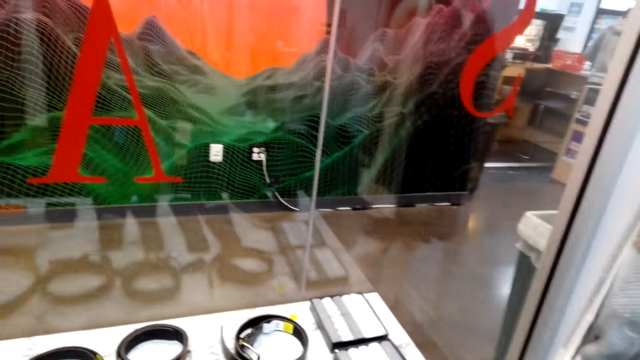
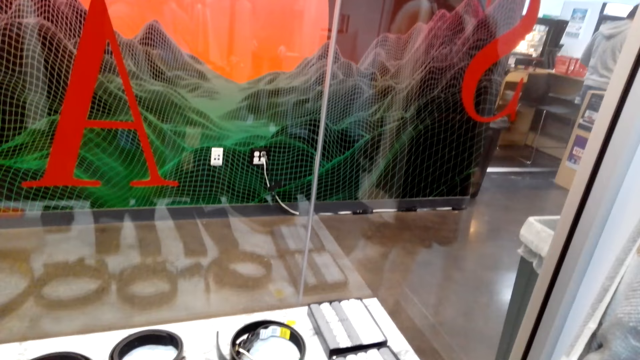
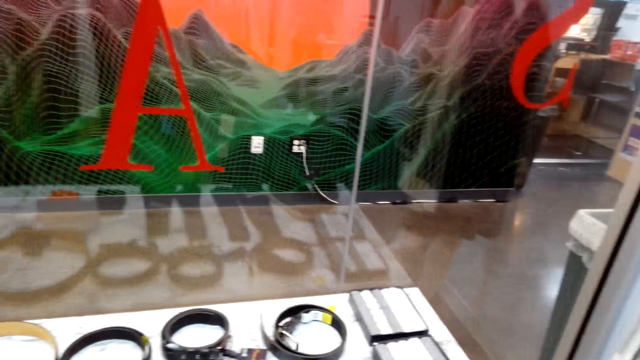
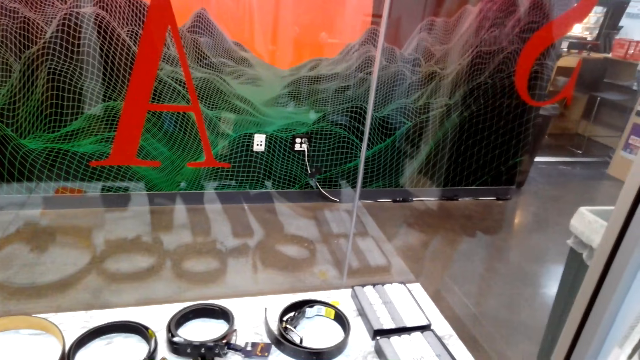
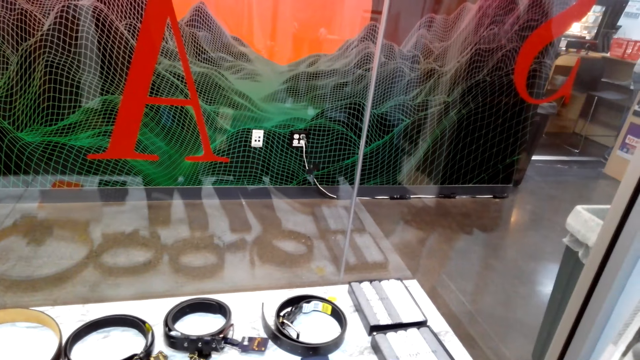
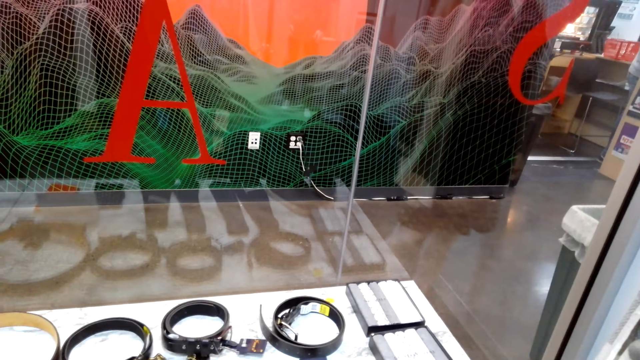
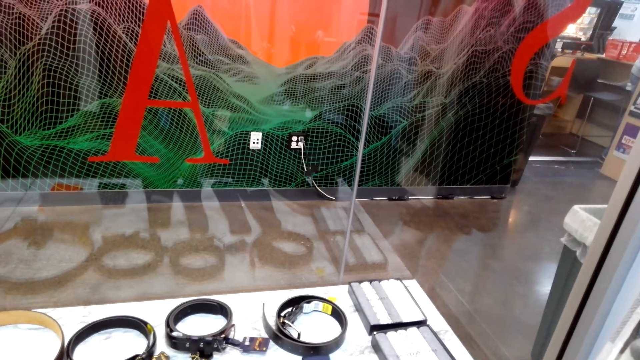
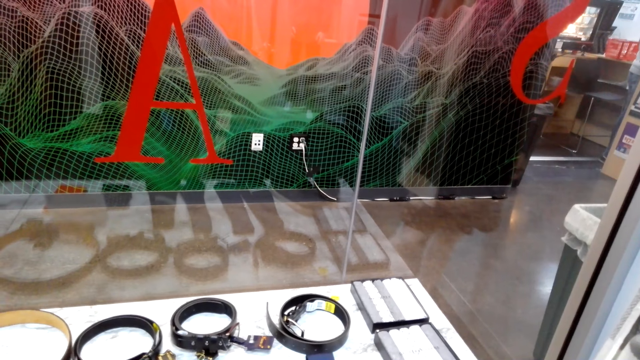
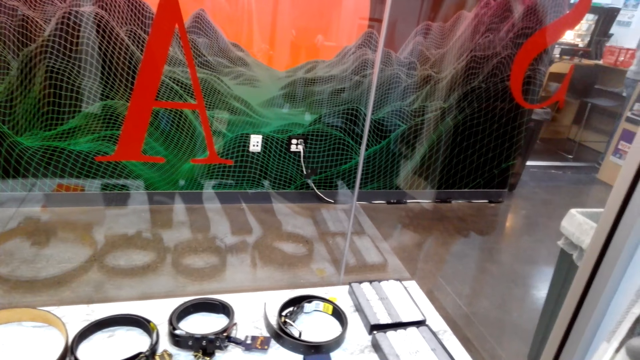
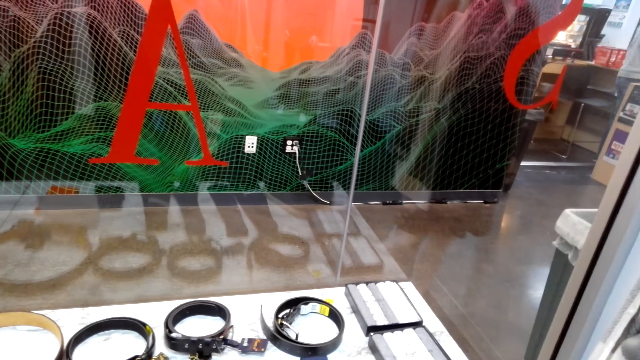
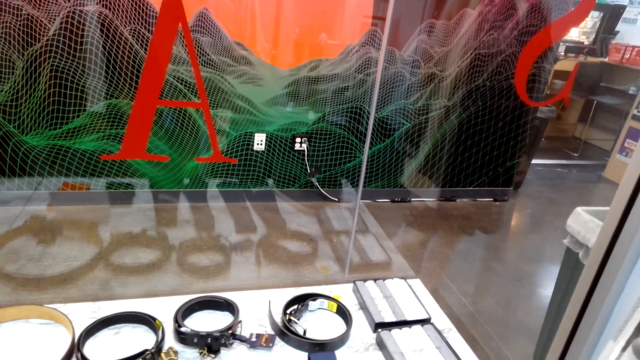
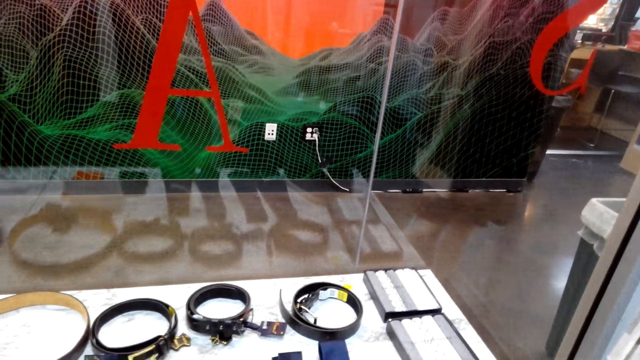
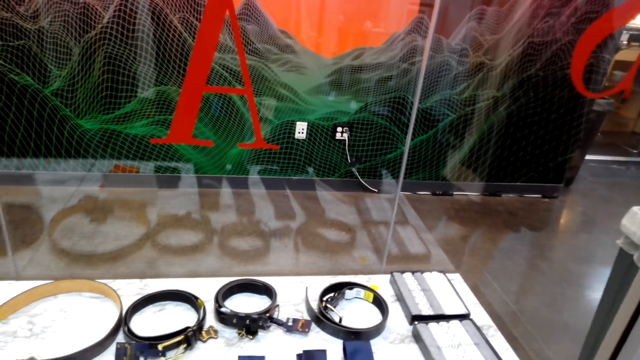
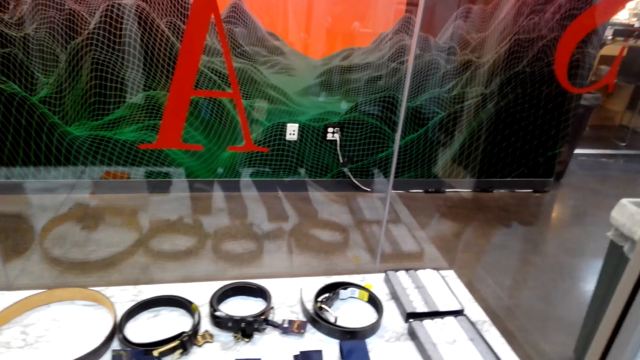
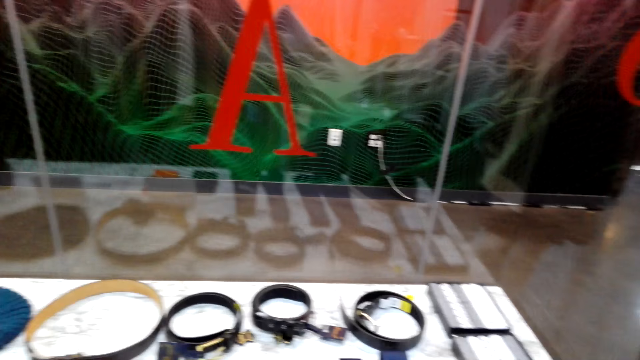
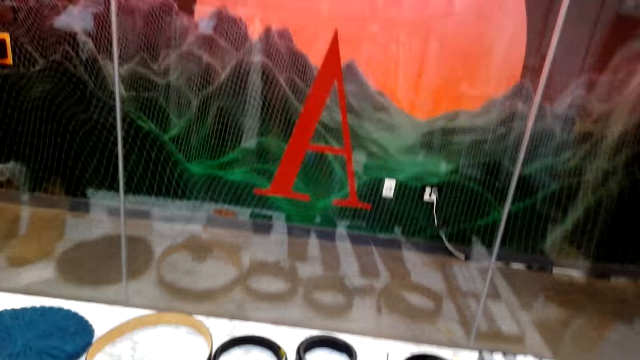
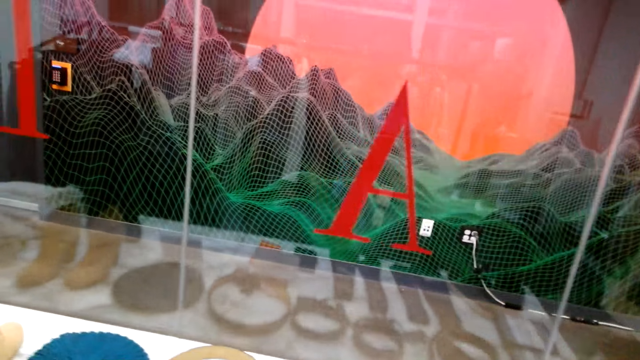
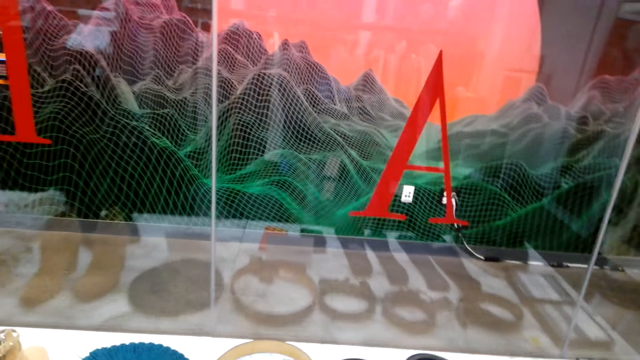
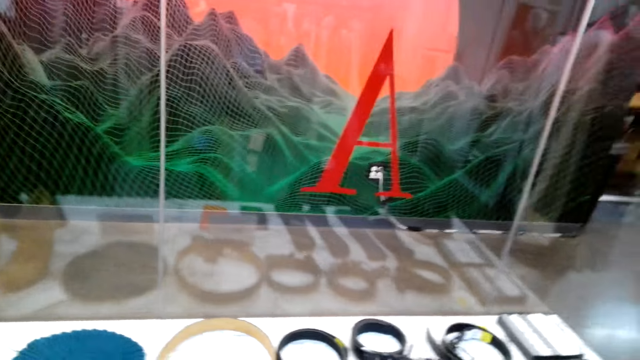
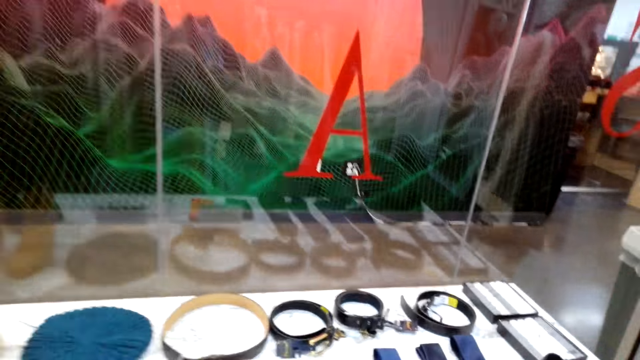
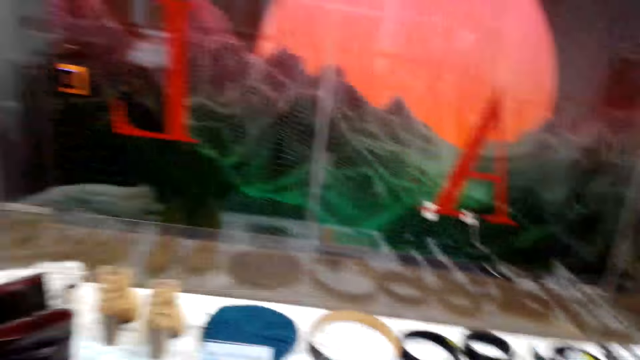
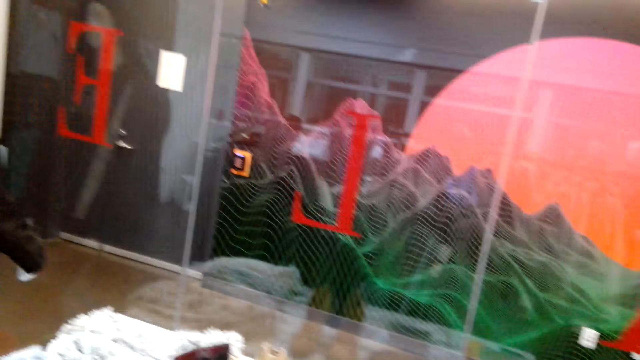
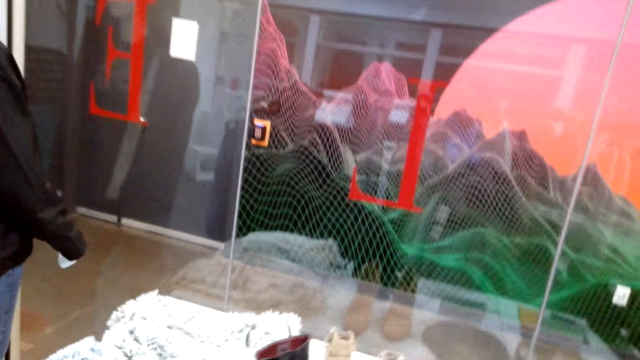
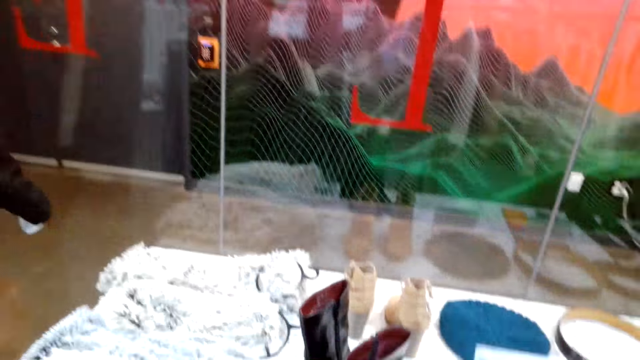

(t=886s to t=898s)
The camera wearer looks around.

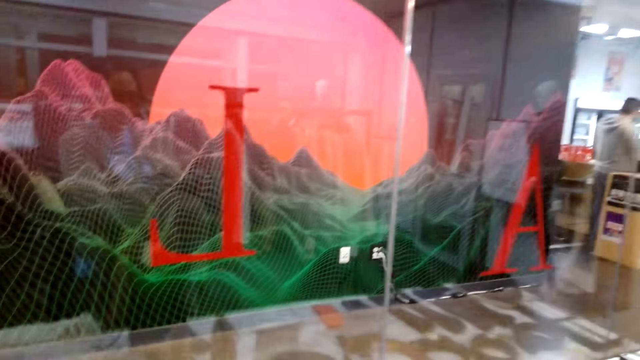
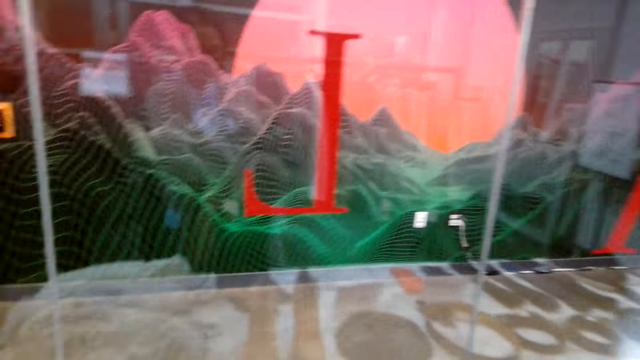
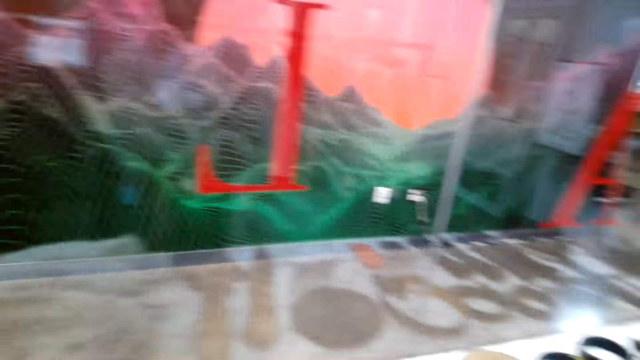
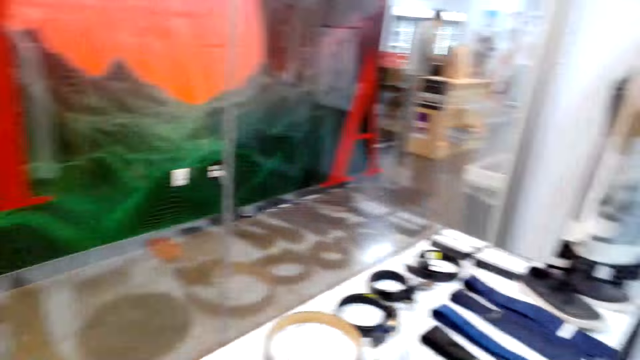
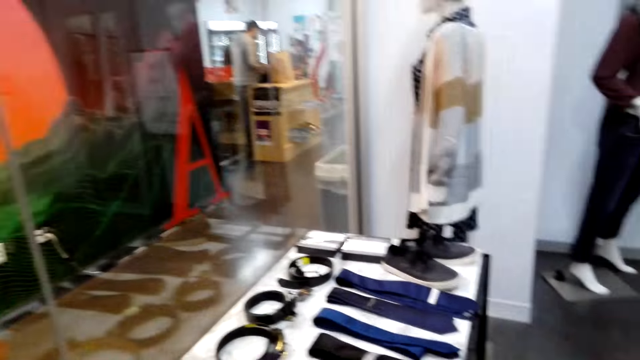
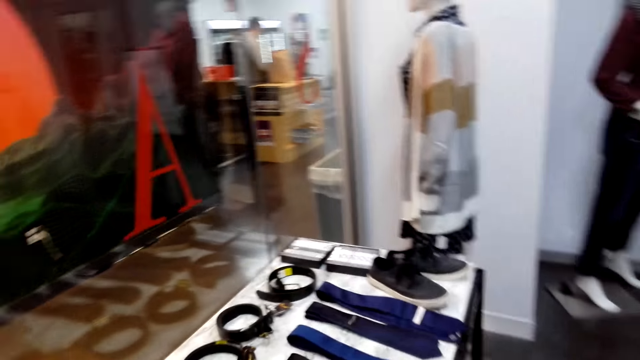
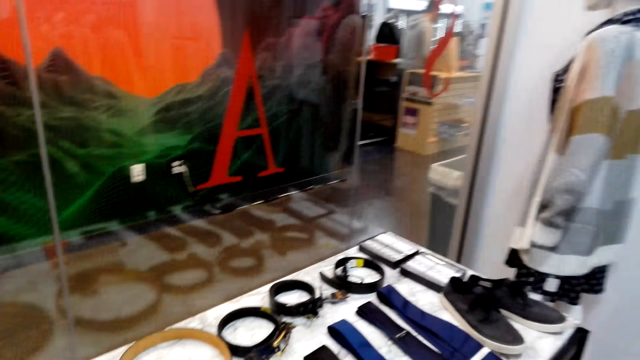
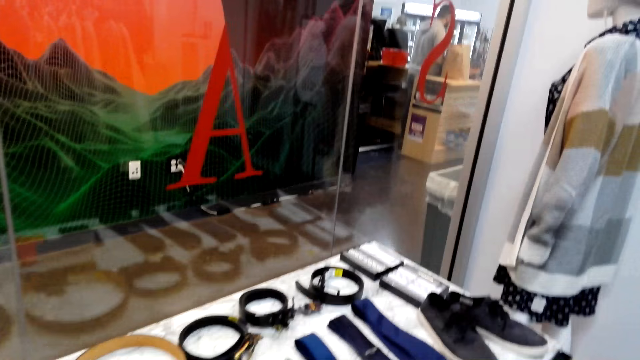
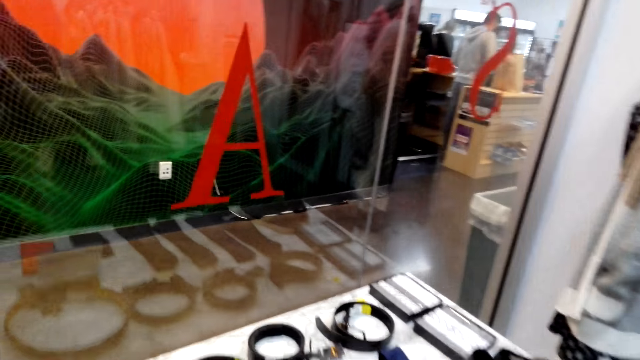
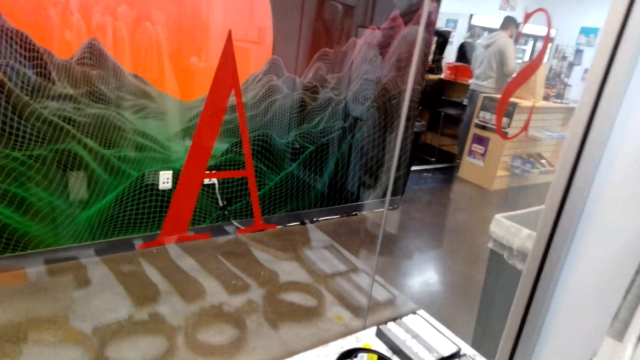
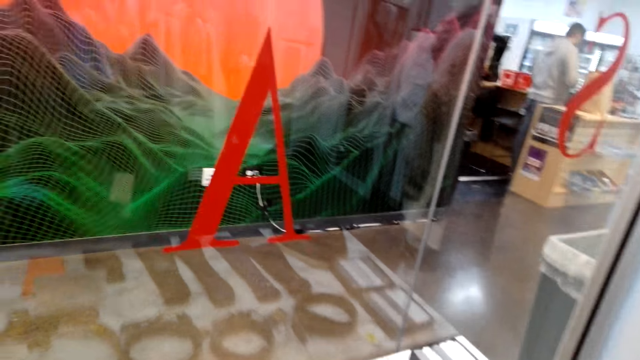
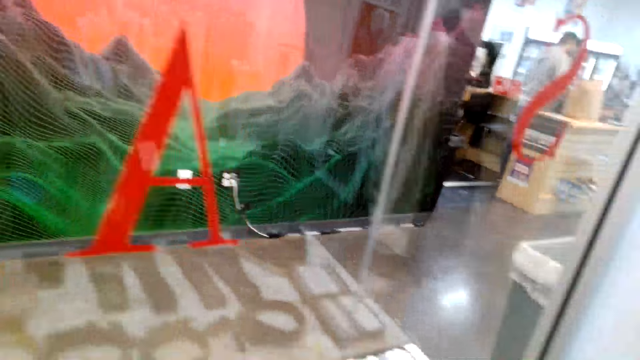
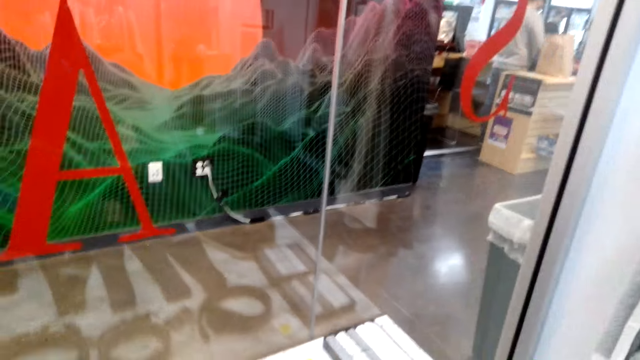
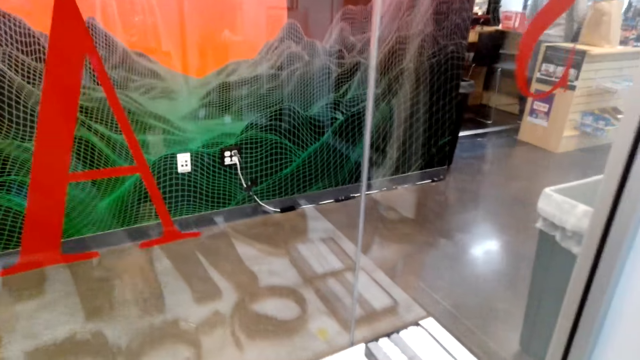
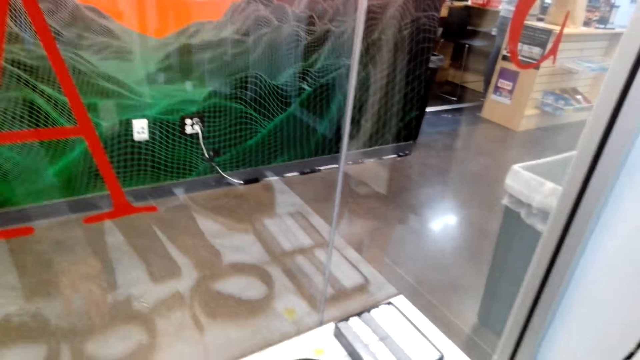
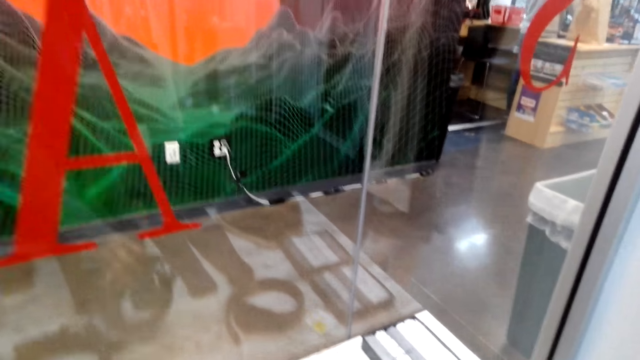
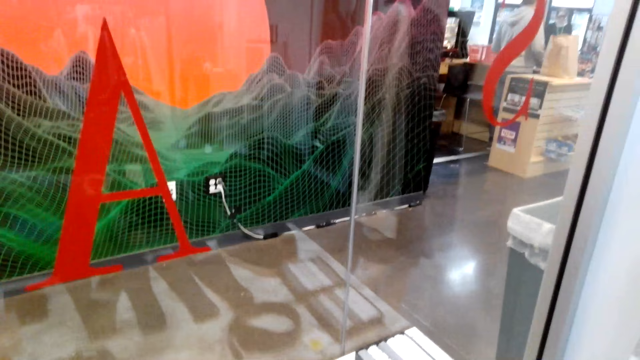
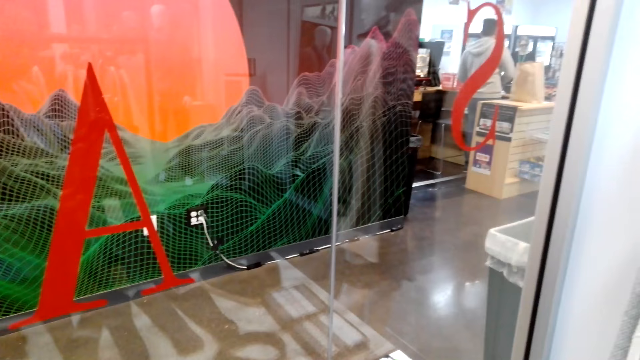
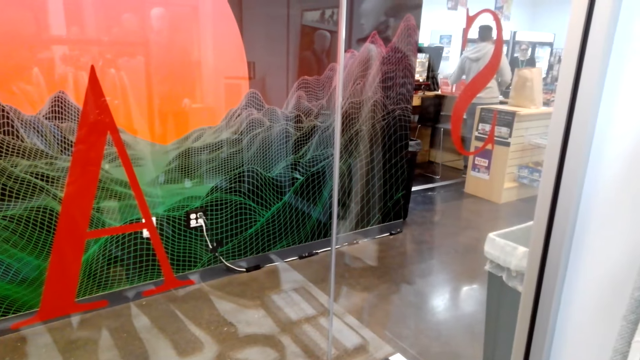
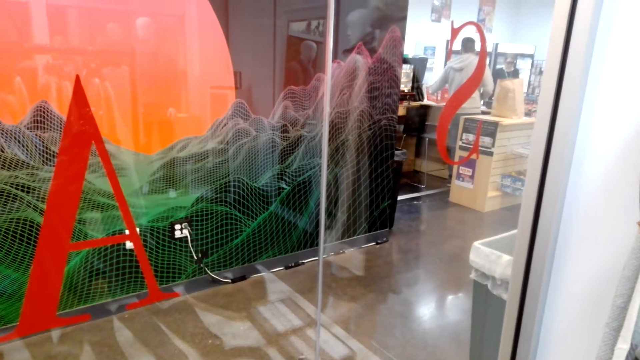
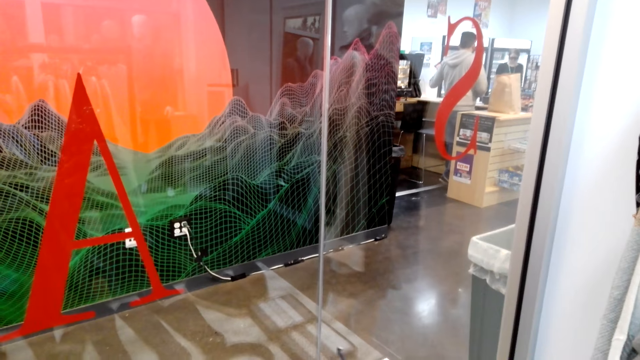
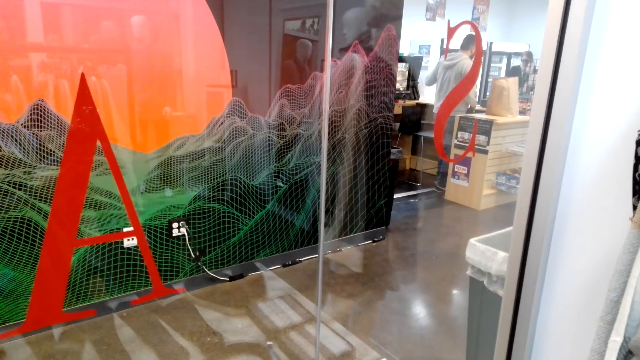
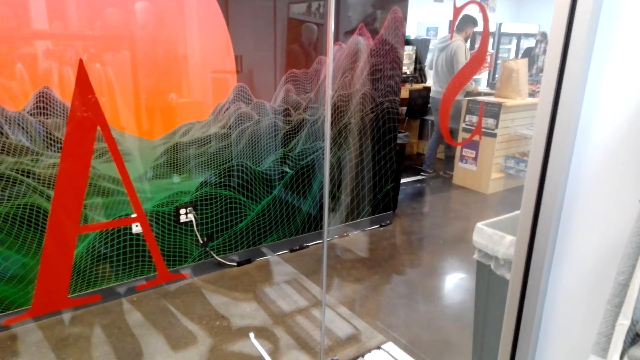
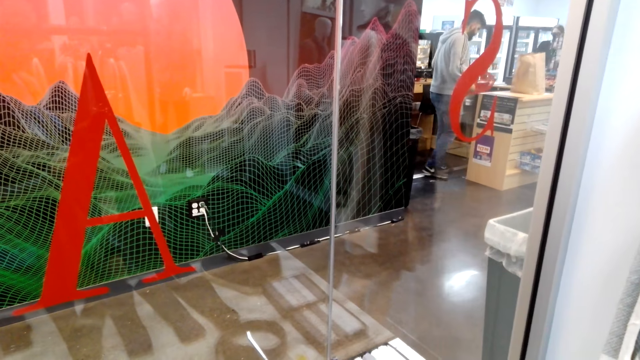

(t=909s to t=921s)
The camera wearer walks around. They take a belt. They look at the belt.
